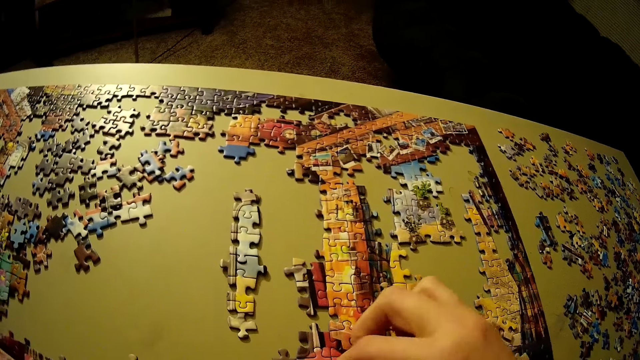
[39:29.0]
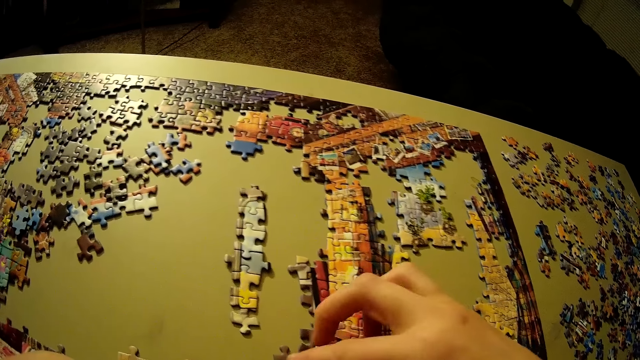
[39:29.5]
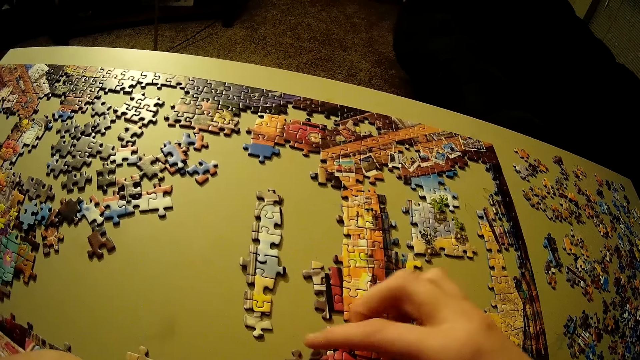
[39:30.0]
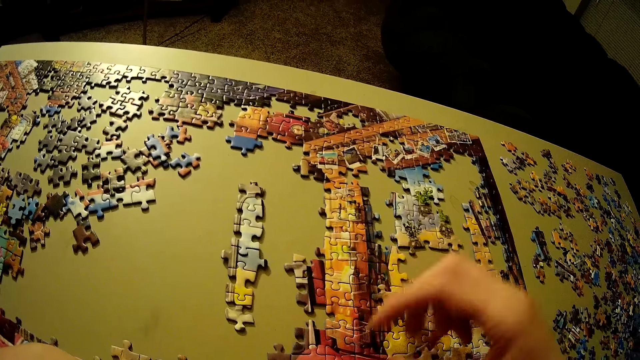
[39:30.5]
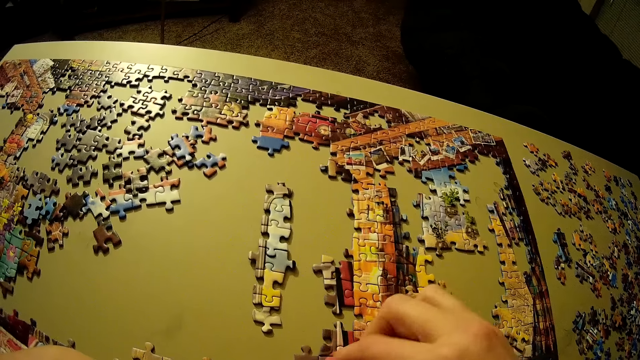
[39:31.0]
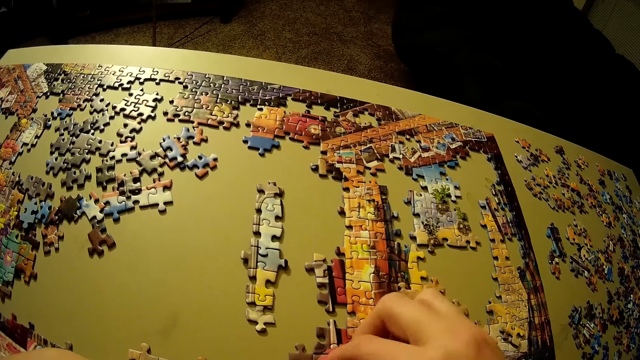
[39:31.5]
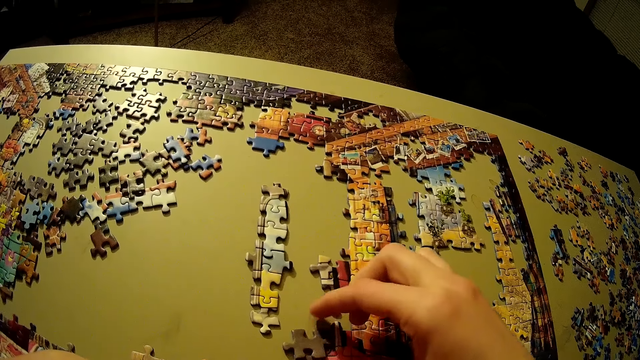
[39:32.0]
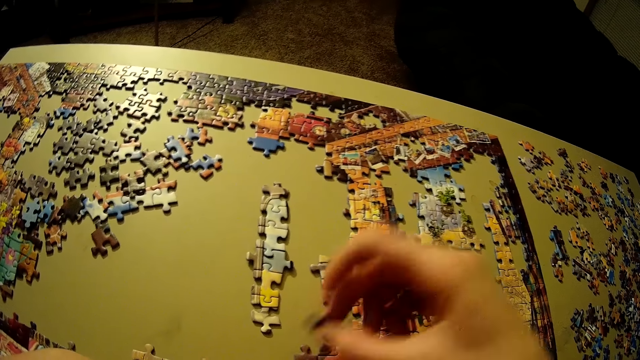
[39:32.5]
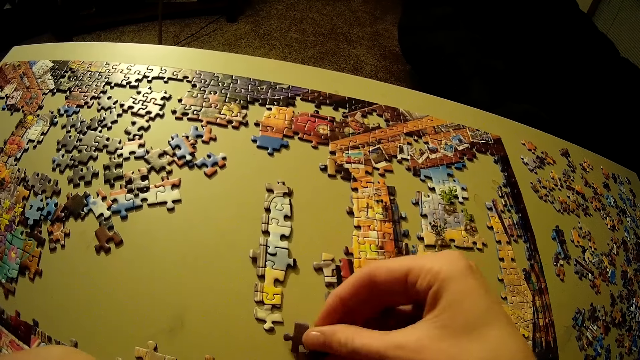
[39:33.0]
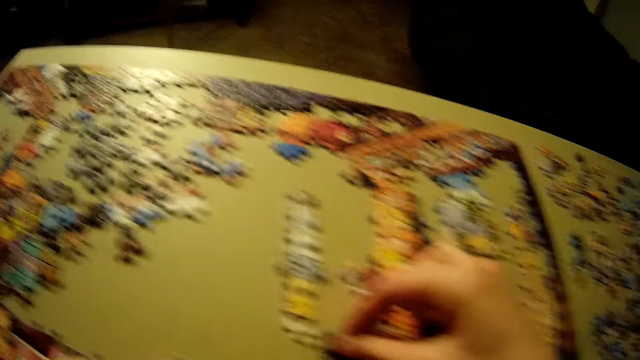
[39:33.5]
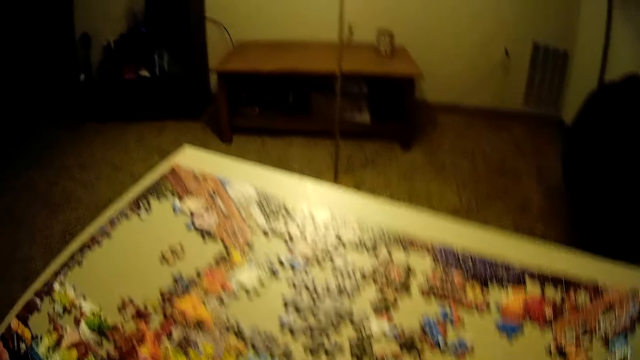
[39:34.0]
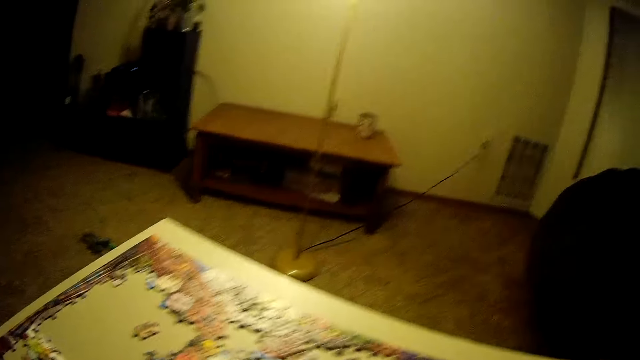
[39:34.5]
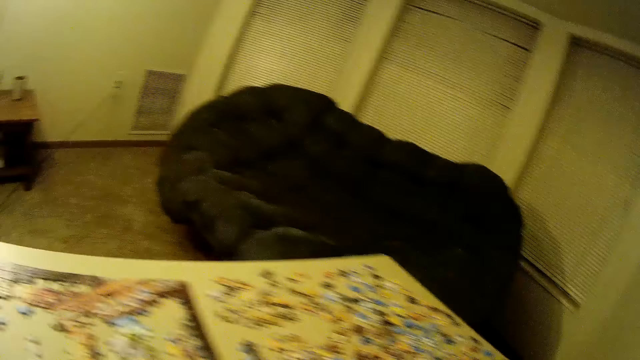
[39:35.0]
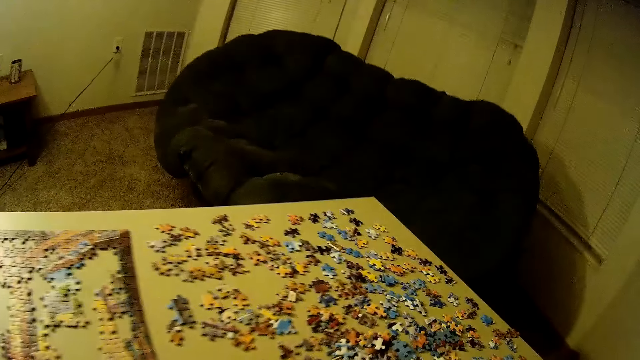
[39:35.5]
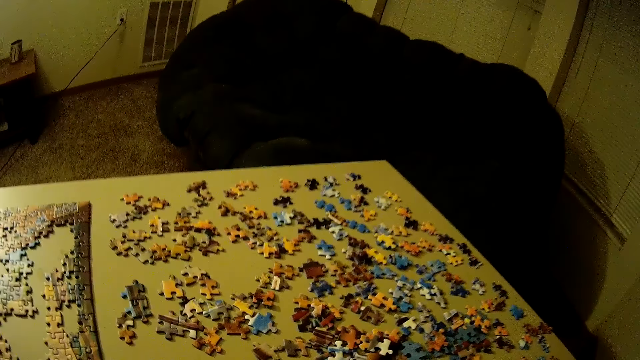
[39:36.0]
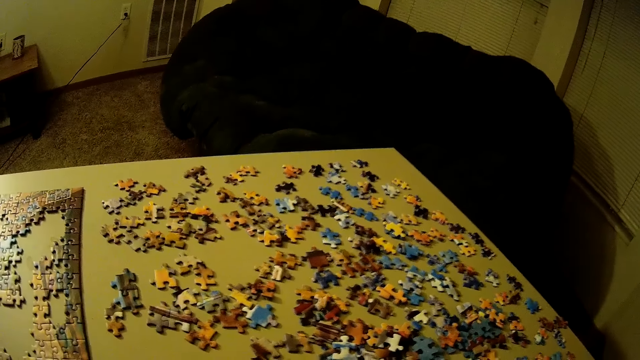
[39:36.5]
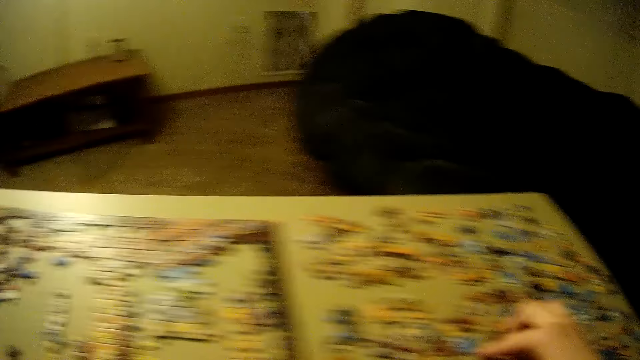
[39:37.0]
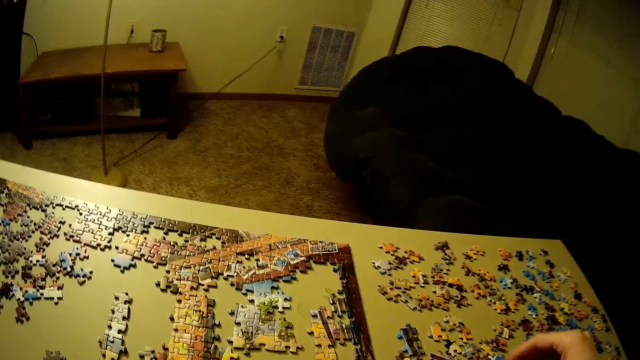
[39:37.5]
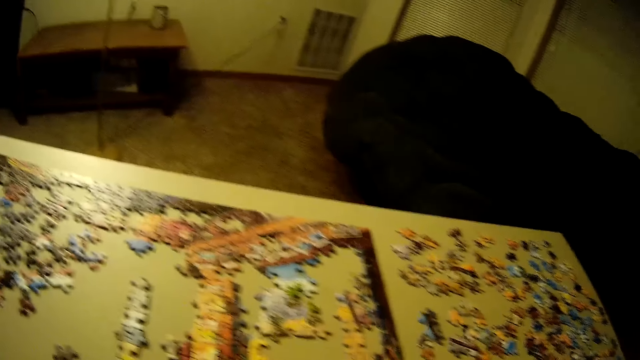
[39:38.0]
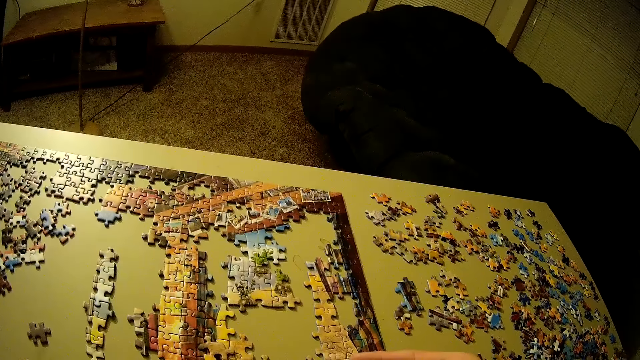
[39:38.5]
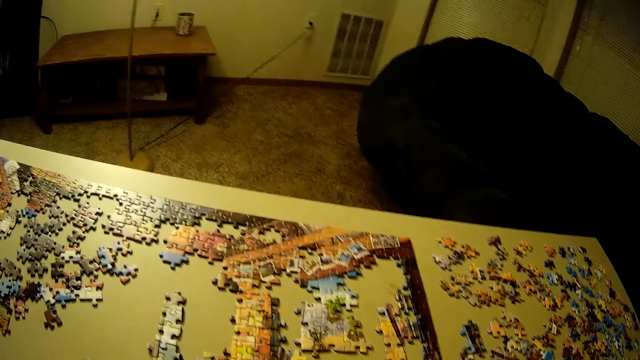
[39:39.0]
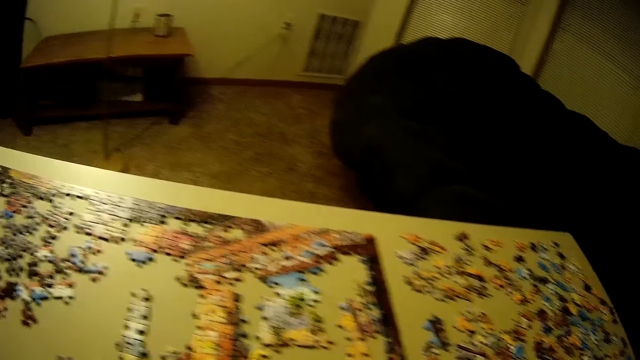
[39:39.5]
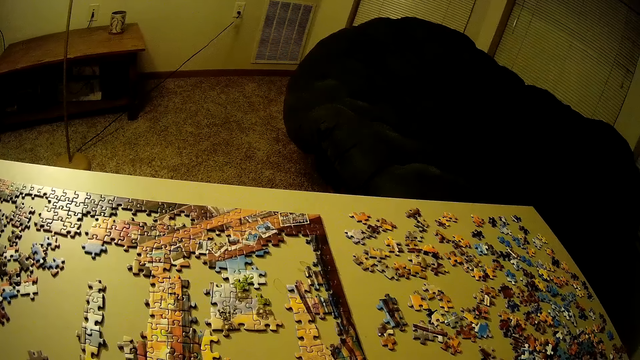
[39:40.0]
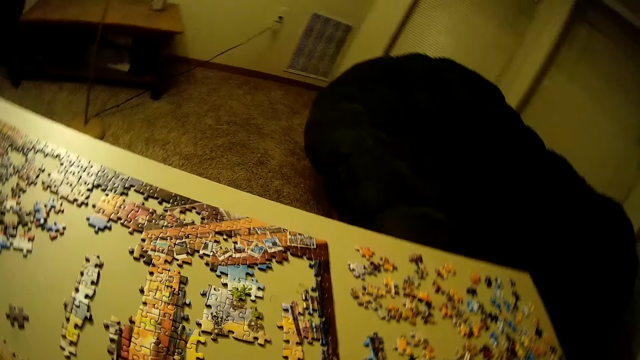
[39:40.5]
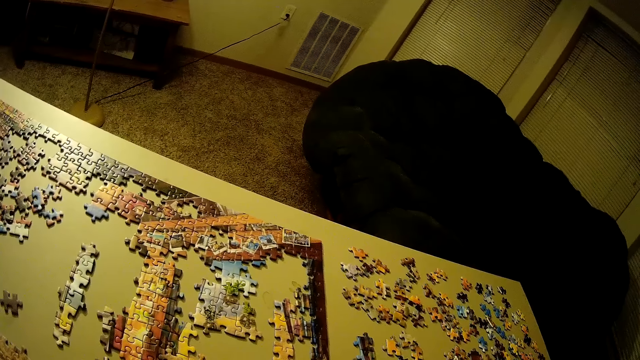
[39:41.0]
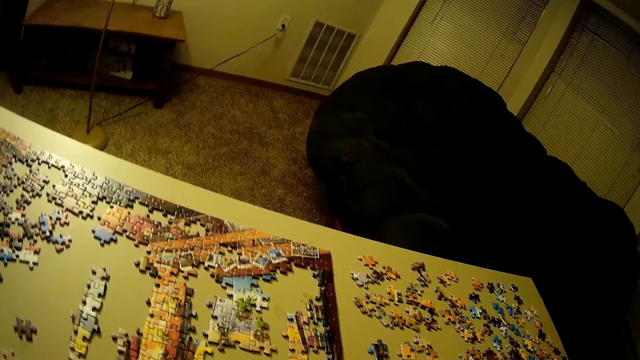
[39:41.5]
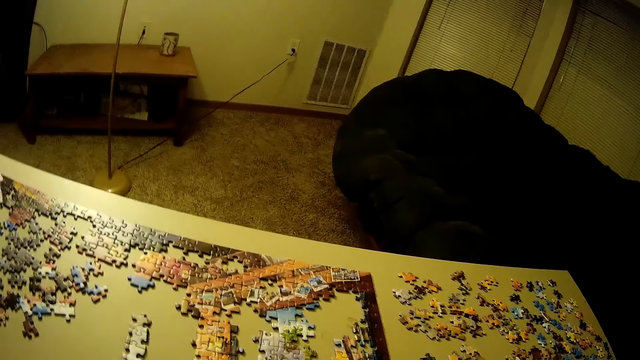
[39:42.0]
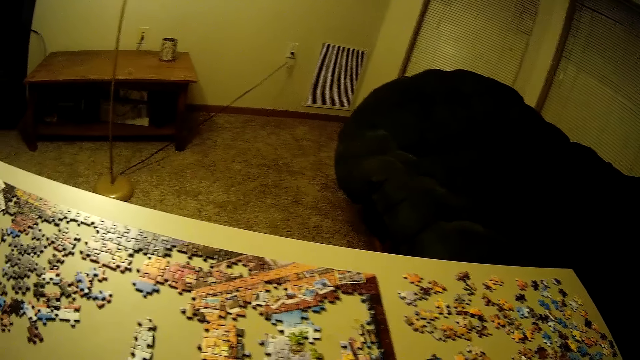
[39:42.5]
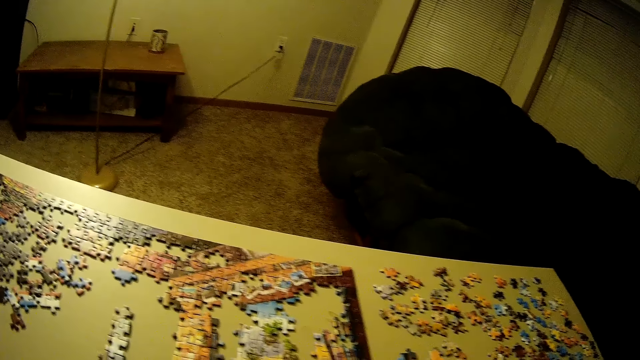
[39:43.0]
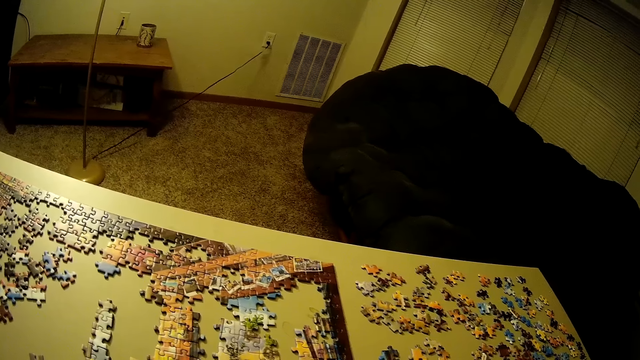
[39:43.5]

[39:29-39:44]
The camera wearer arranges a pattern. They pick a puzzle piece. They hold the puzzle piece. They look at the left side of a jigsaw puzzle. They turn right. They pick up another piece of puzzle on the table. They place the piece of puzzle on the table. They look at the jigsaw puzzle.

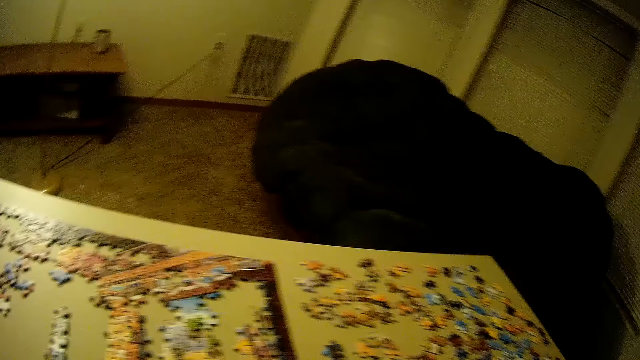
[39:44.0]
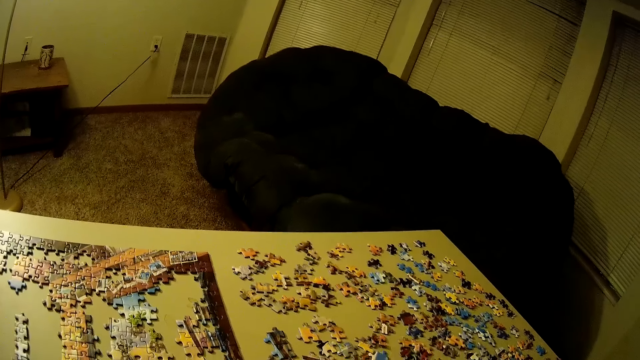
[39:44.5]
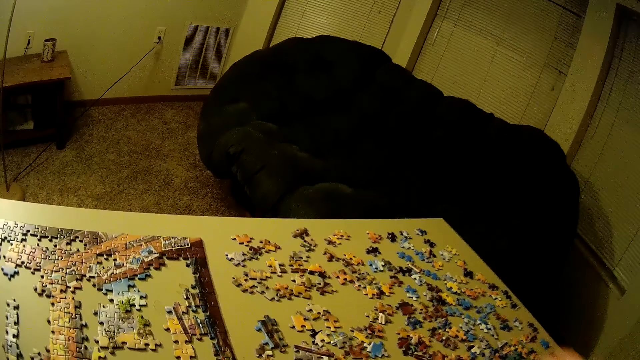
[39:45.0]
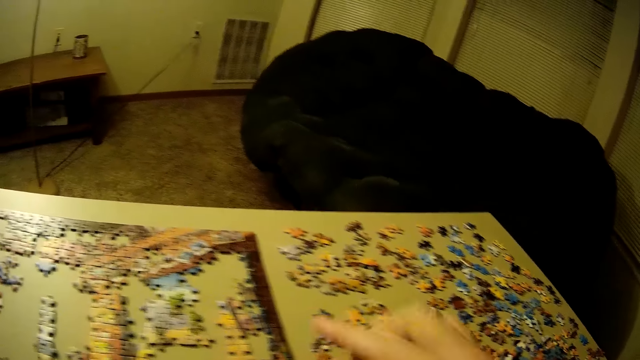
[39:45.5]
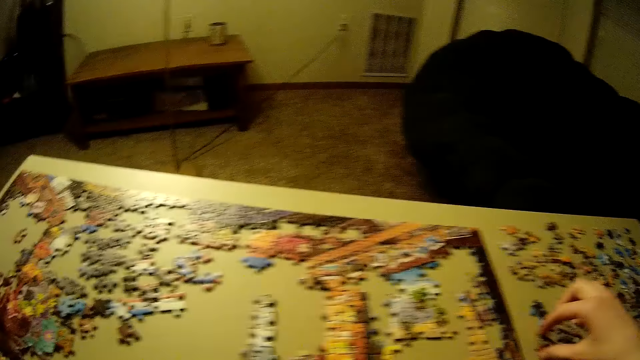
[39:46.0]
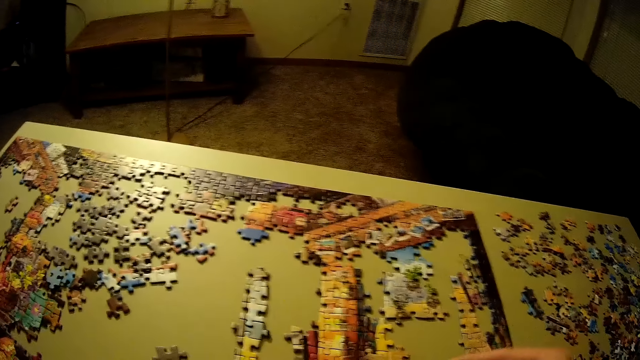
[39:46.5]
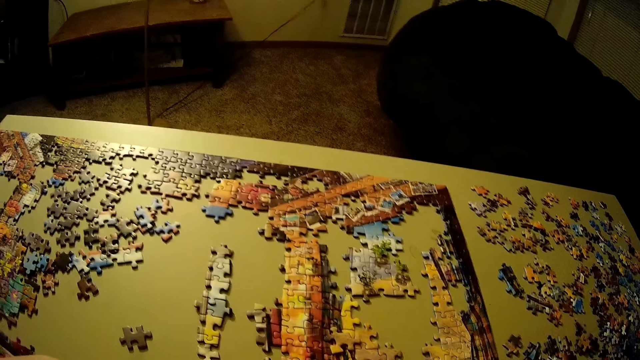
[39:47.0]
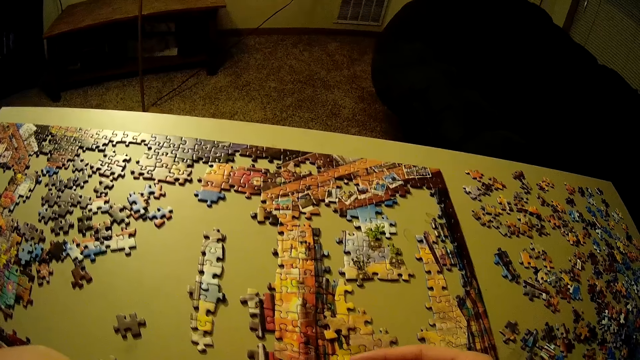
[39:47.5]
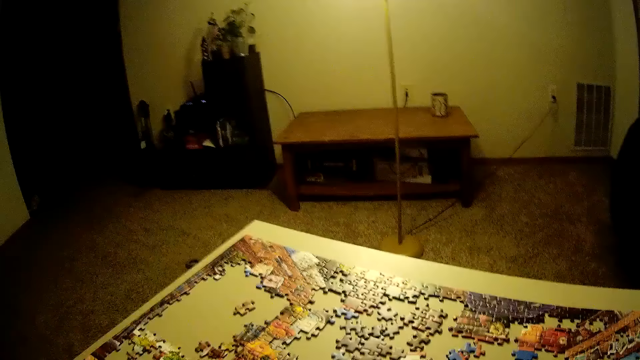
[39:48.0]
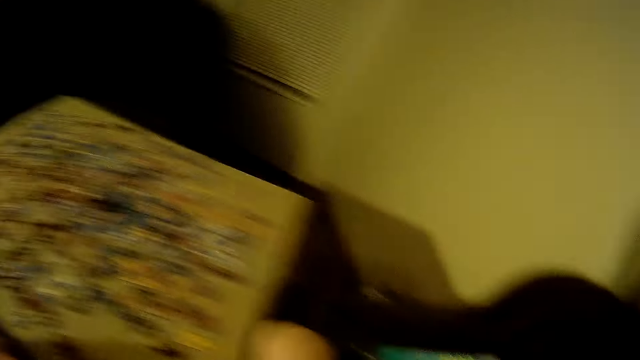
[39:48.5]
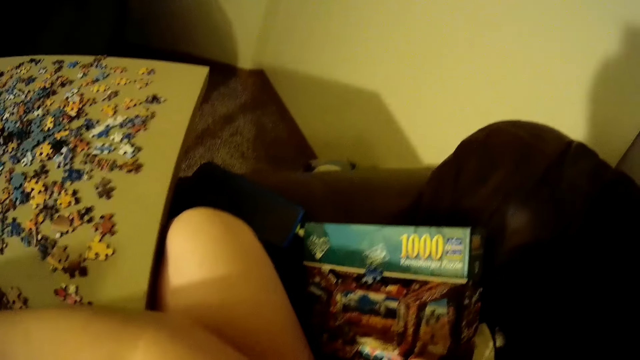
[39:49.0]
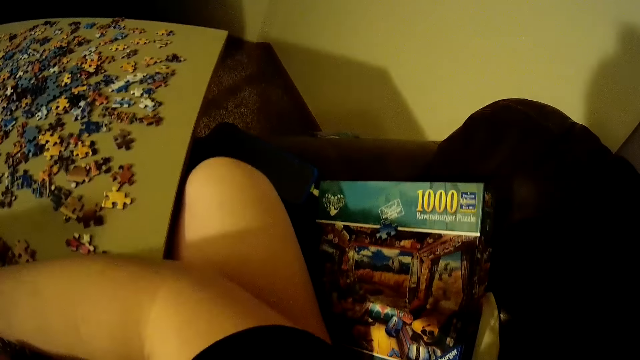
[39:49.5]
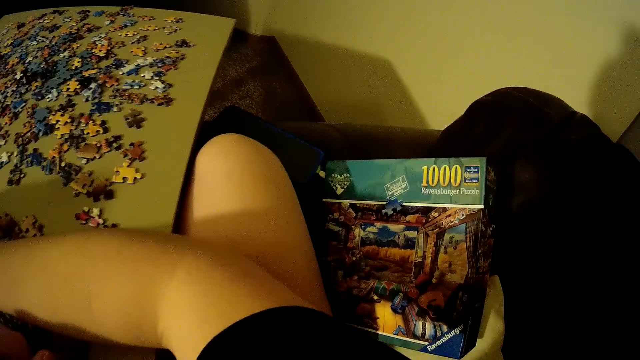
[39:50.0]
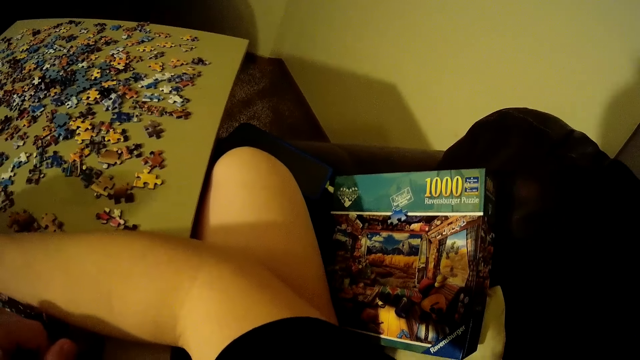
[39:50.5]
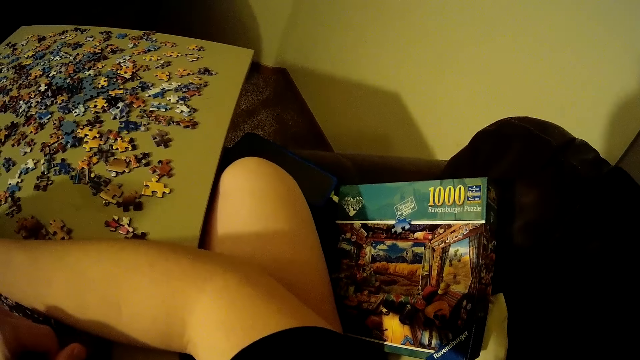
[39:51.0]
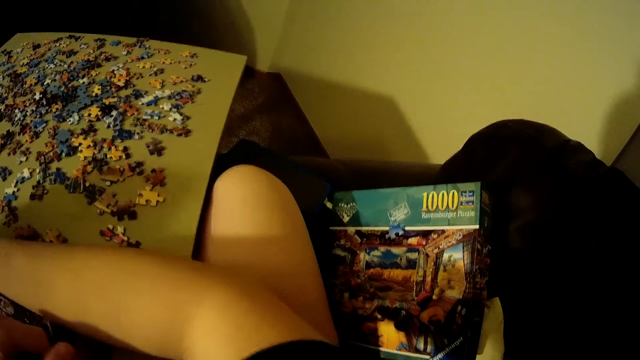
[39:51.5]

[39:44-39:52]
The camera wearer picks up another piece of puzzle on the table. They place the piece of puzzle on the table. They turn left. They turn to the reference book. They refer to the reference book. They look at the box of puzzle on the couch.
